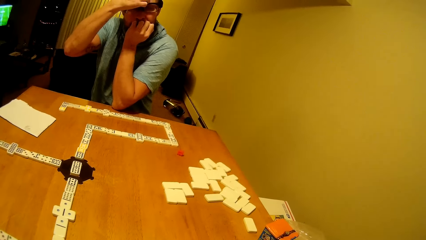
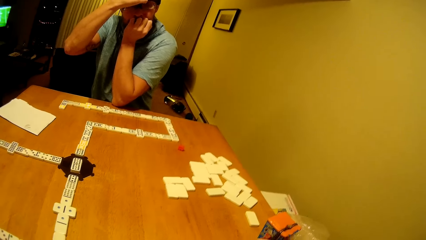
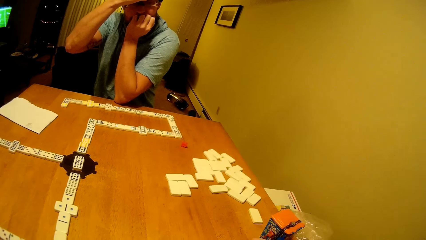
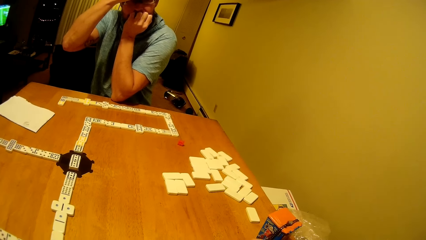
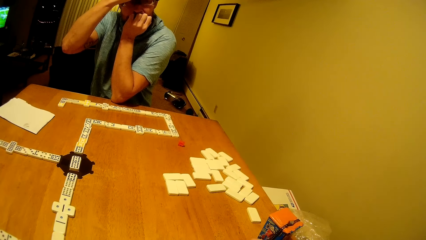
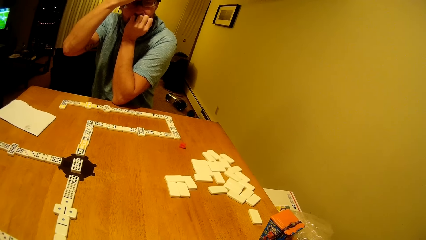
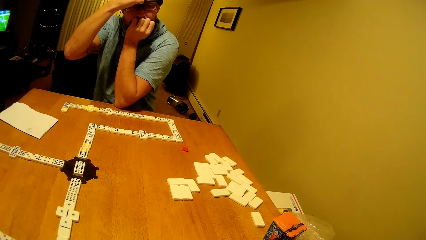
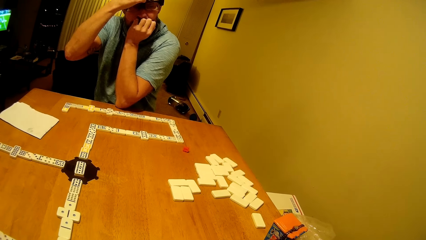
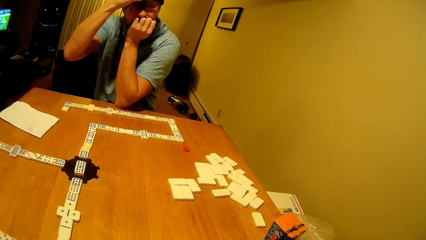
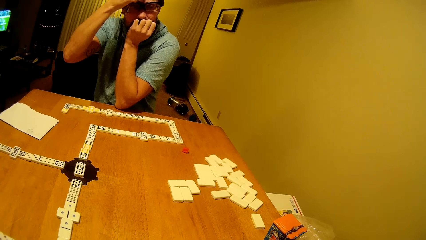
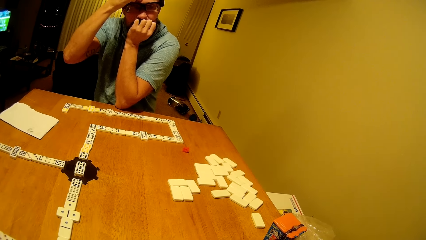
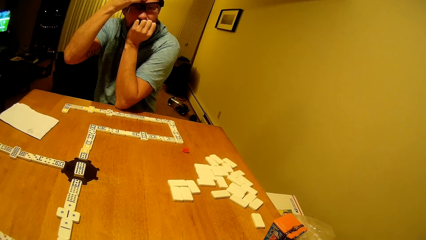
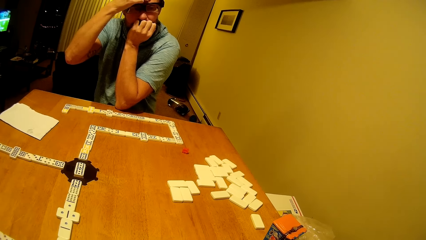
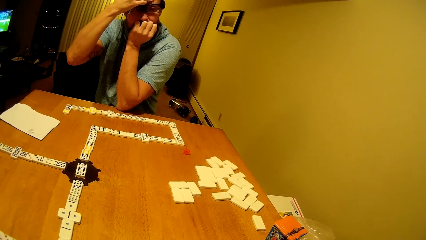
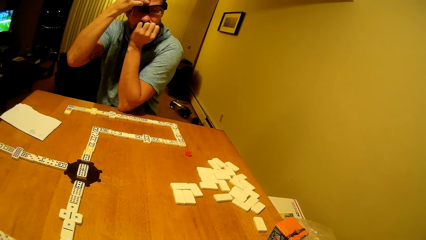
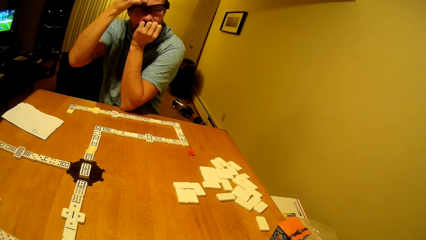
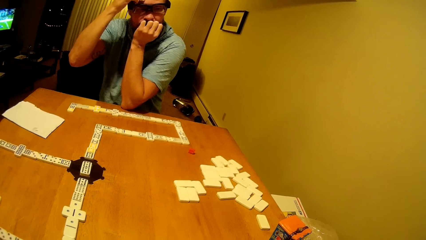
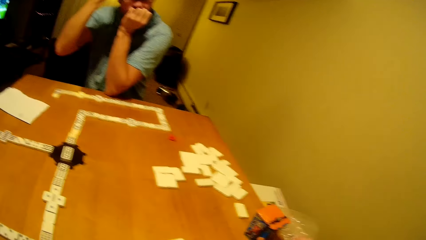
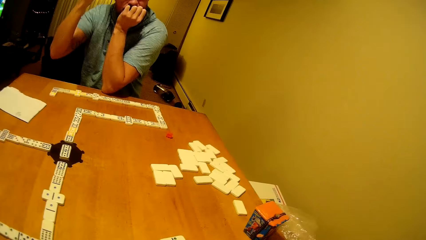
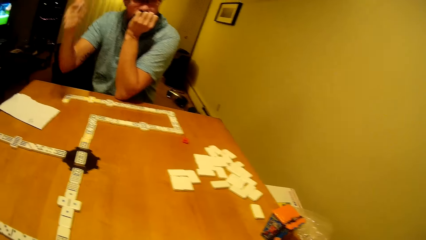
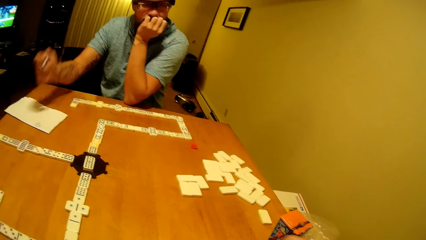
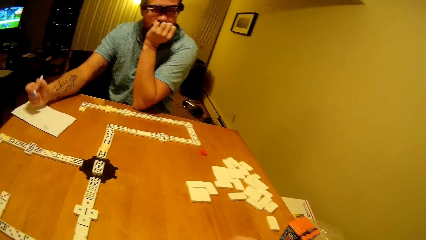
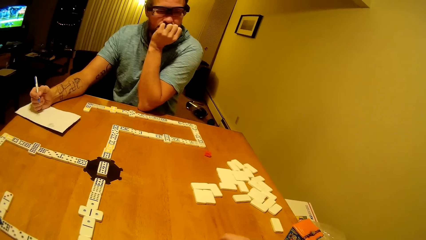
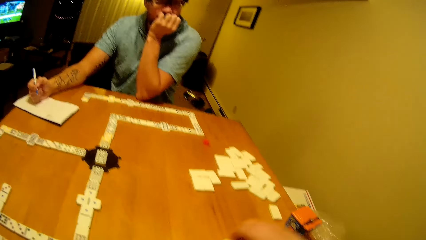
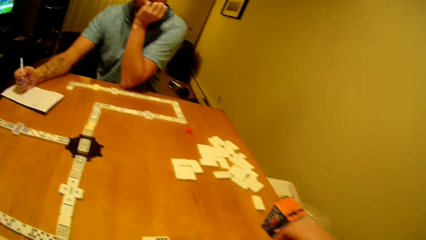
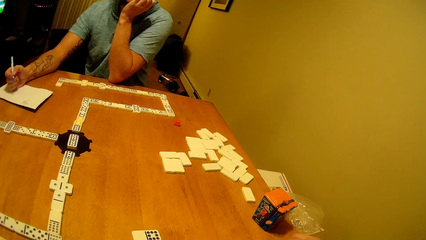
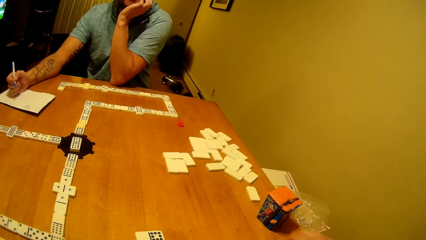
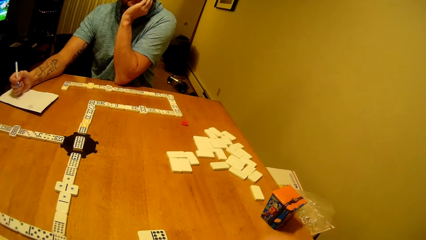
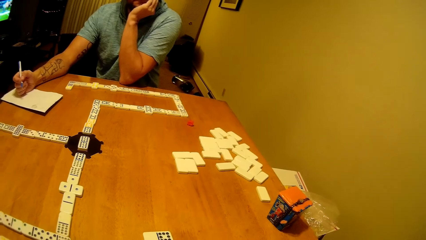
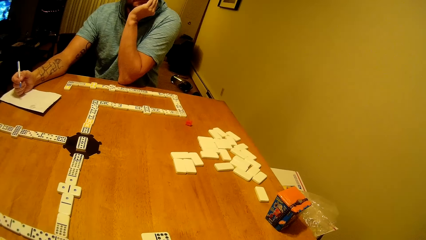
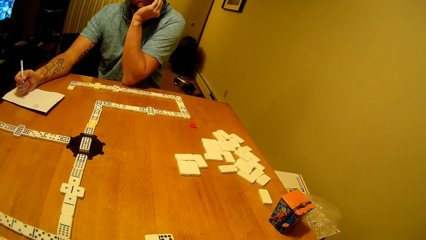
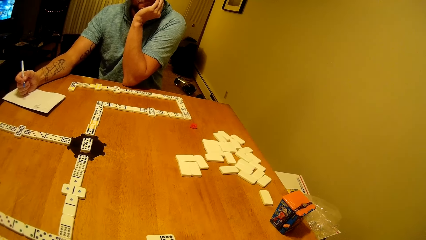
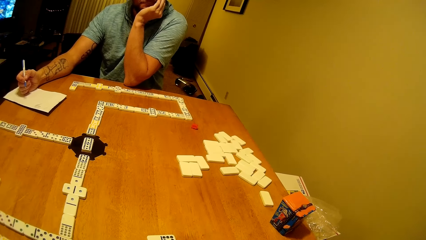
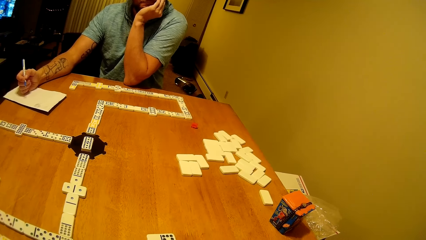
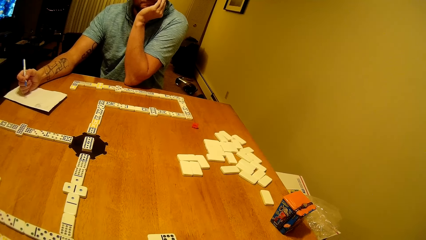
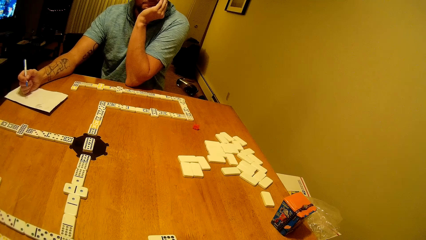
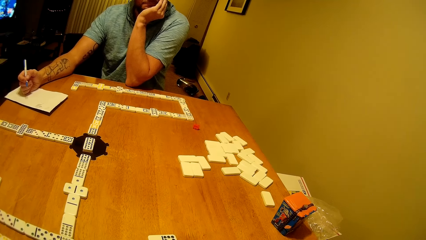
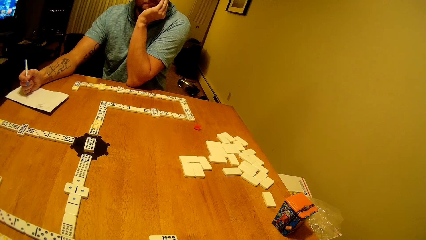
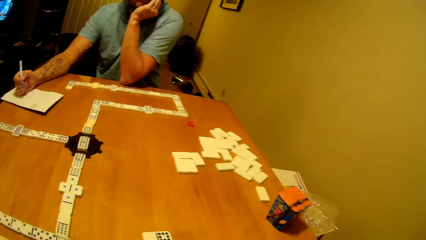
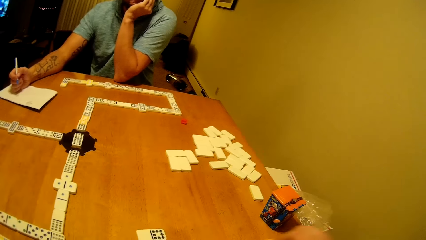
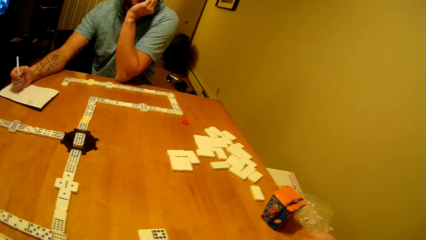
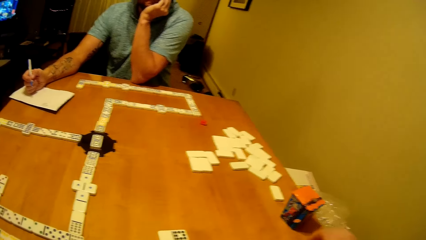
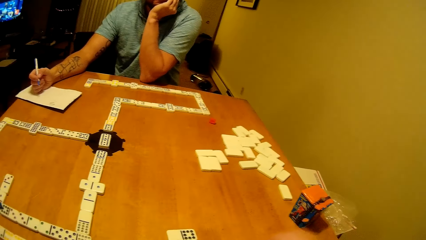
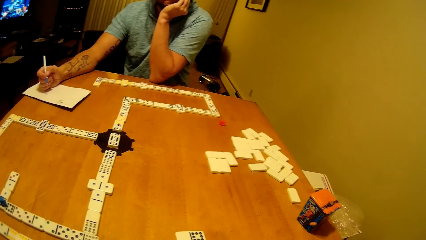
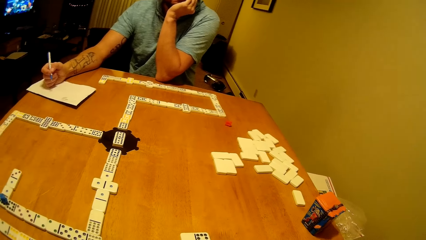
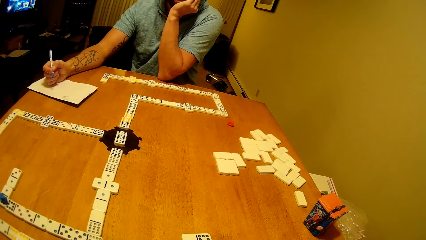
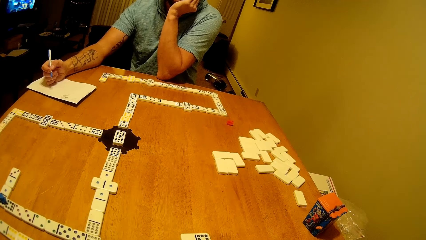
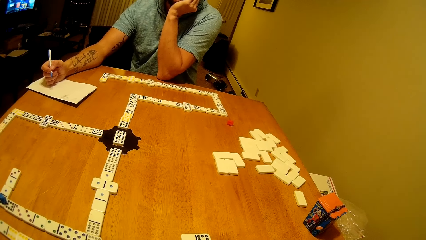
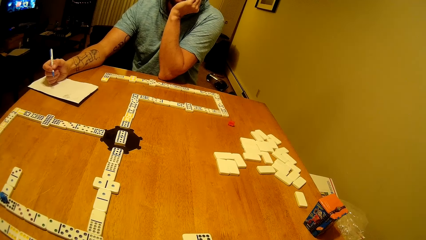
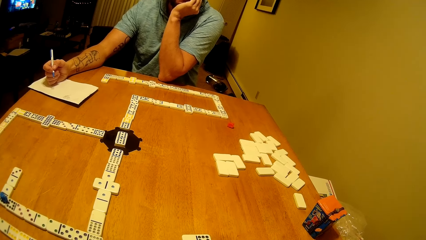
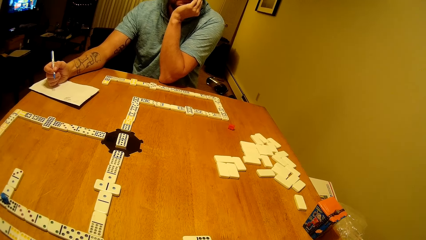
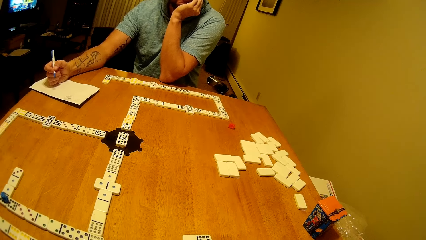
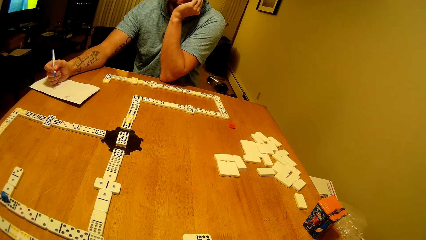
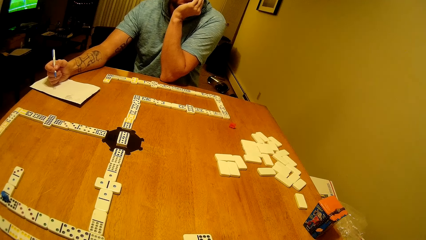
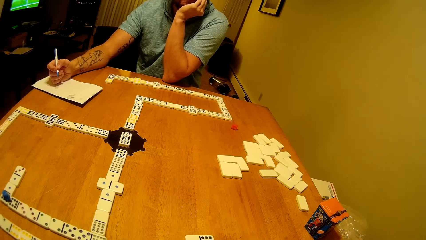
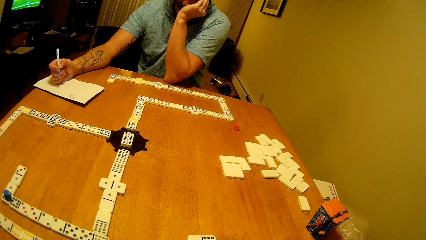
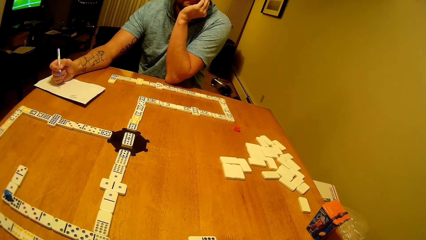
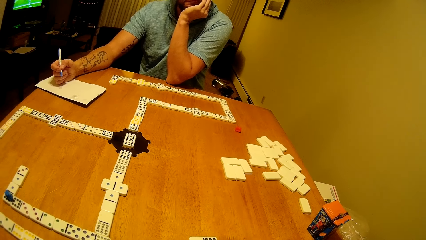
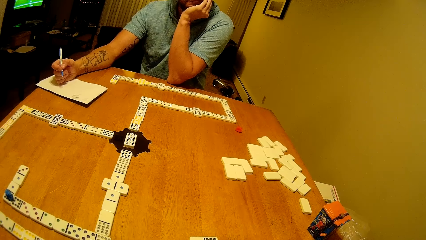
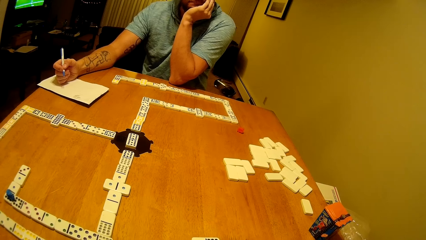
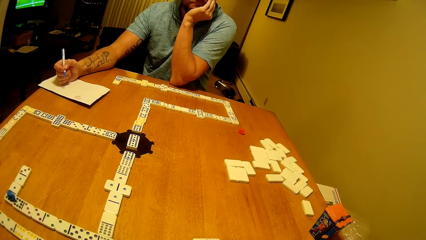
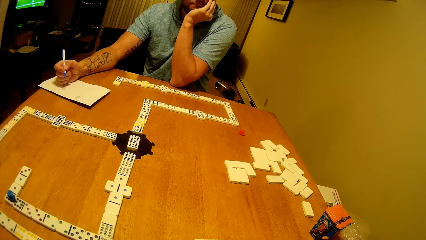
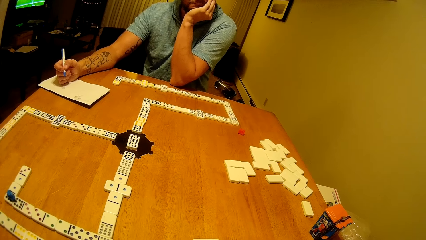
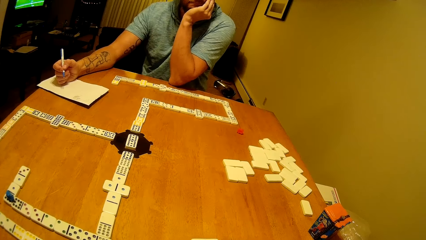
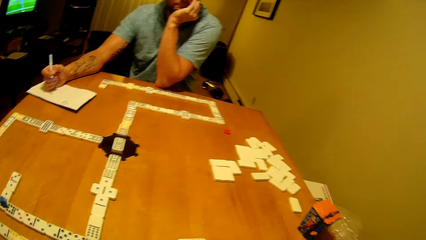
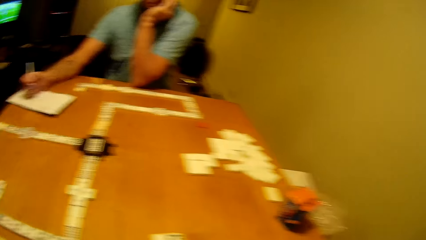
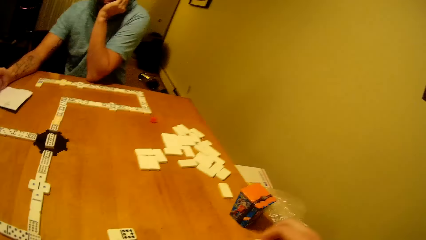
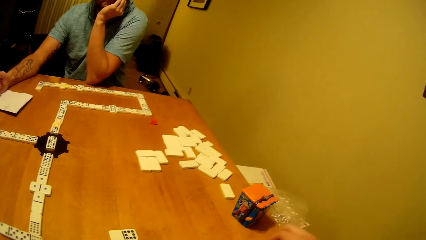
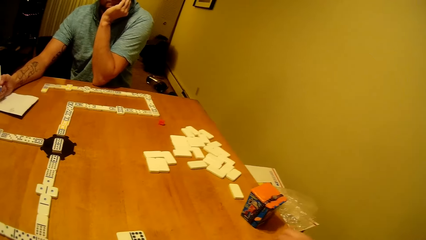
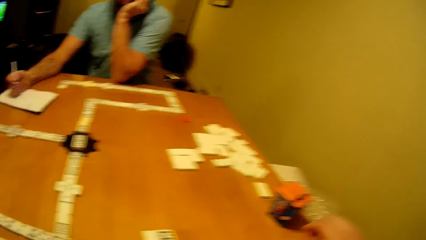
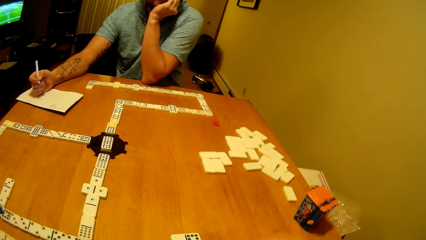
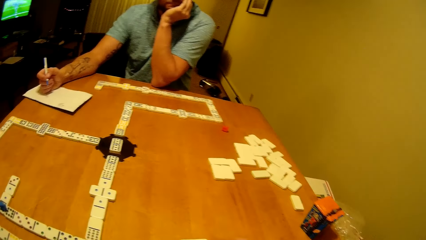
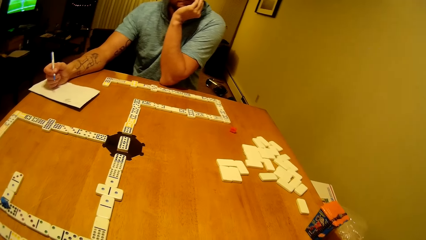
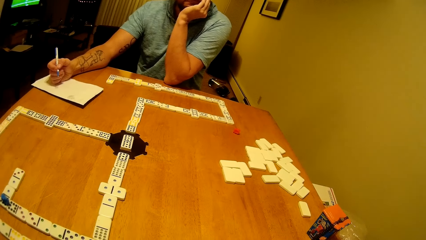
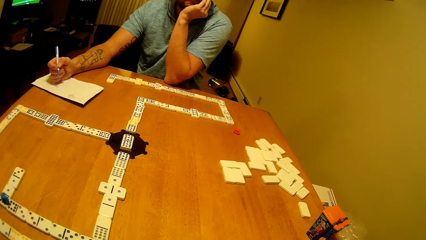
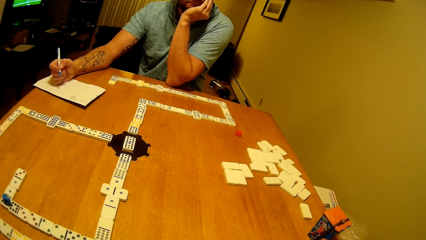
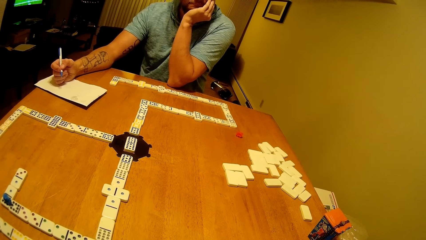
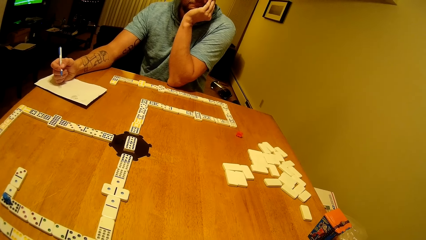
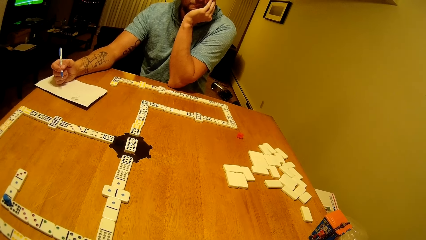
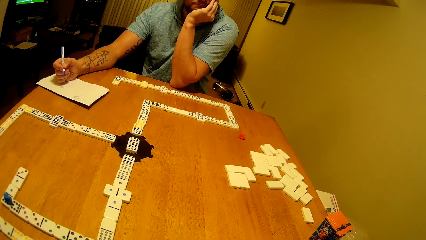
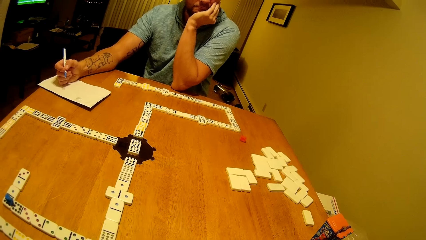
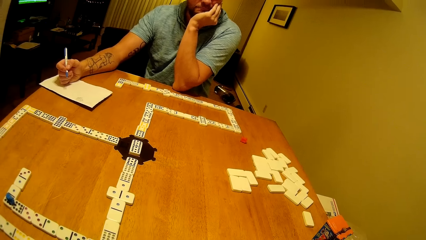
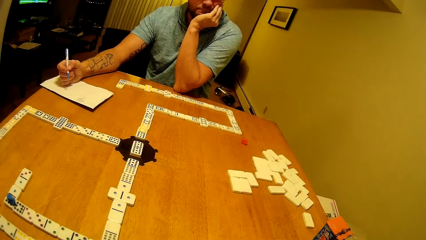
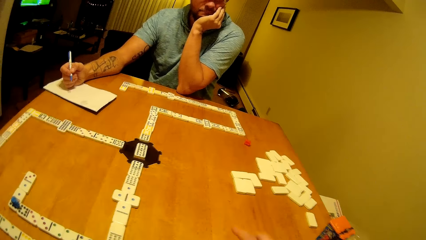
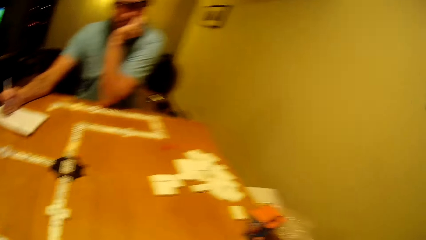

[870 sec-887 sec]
A man scratches his head. The man removes his hand from the head and places his hand on the table. The camera wearer counts the dice. They look on the table. They place the pai gow tile on the table.
